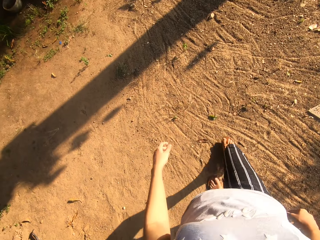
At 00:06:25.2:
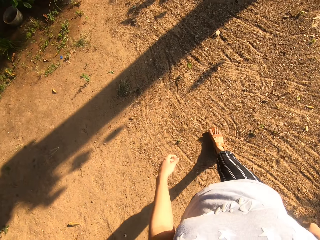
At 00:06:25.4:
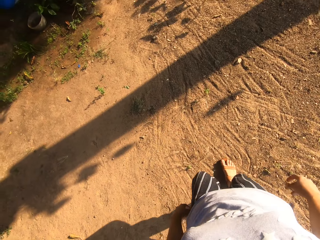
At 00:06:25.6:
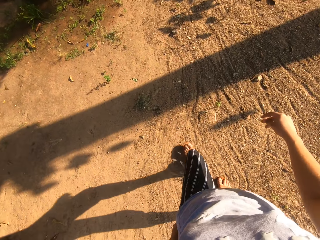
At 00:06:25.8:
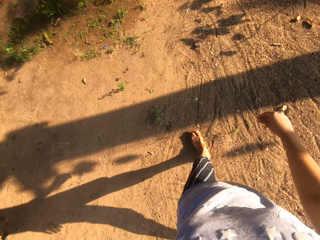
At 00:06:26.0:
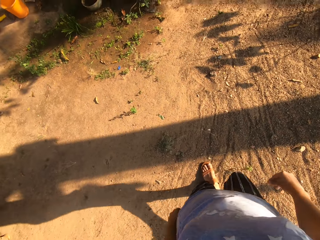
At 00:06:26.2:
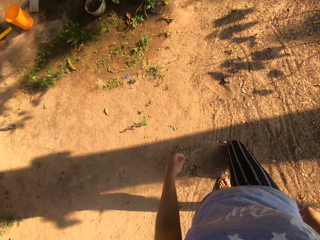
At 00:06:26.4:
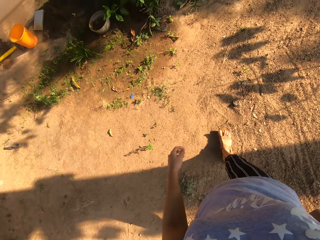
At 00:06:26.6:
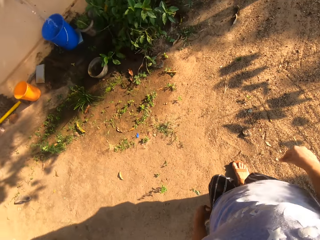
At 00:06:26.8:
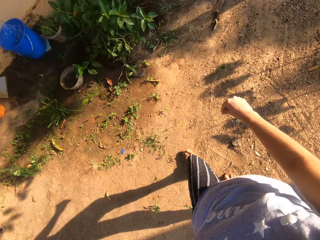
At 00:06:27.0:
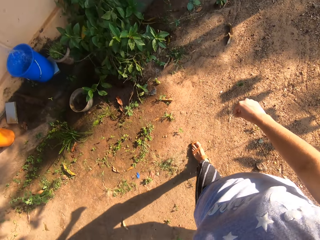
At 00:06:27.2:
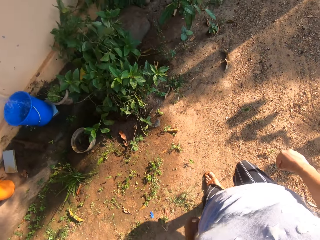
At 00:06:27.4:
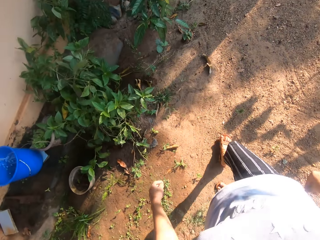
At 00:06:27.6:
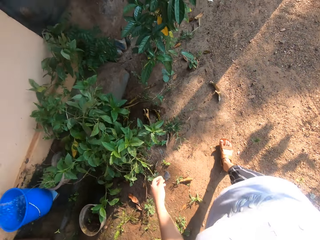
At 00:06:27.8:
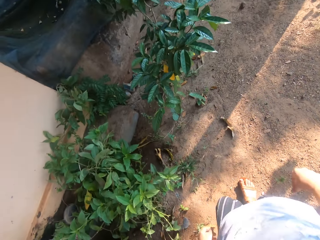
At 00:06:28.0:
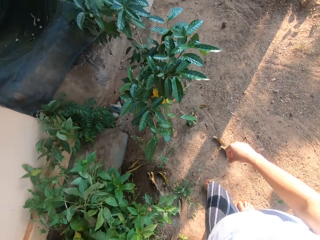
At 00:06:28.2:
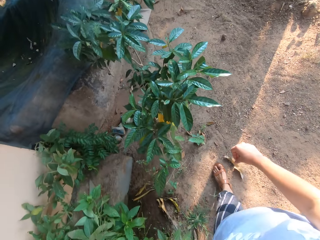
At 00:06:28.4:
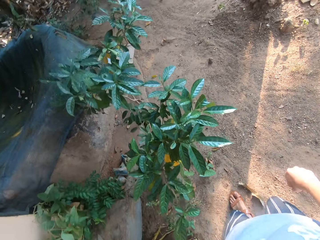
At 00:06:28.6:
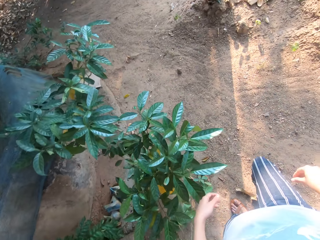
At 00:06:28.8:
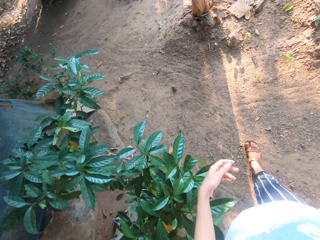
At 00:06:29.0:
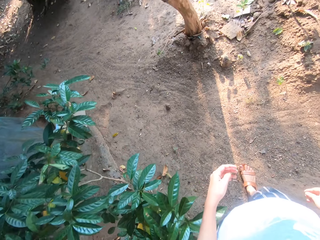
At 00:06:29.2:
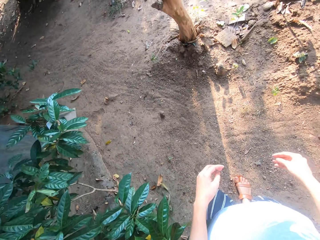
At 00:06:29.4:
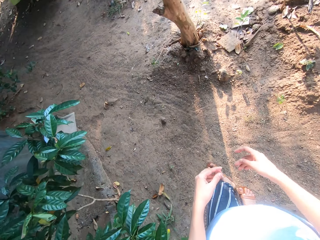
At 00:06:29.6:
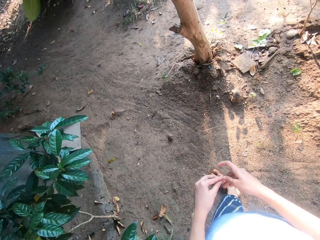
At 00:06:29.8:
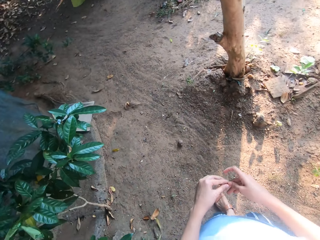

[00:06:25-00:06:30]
The camera wearer holds the flower with both hands.

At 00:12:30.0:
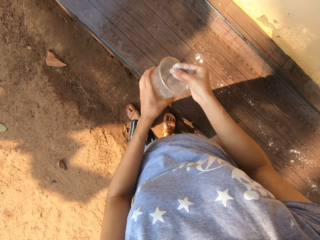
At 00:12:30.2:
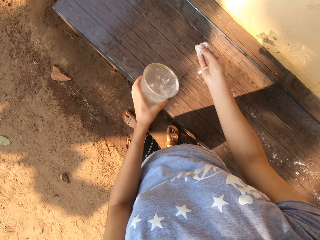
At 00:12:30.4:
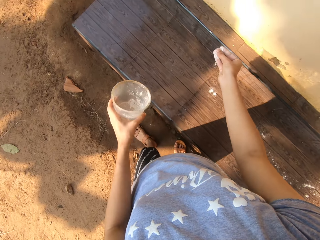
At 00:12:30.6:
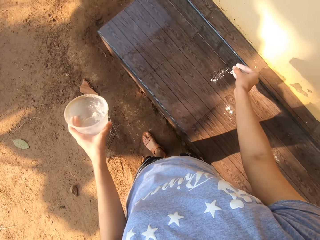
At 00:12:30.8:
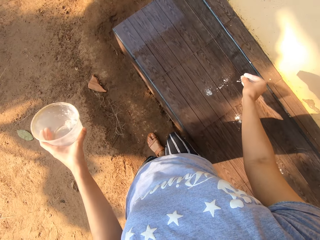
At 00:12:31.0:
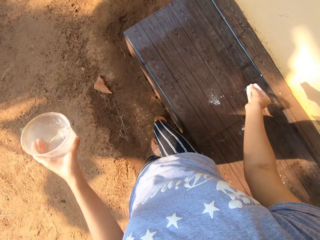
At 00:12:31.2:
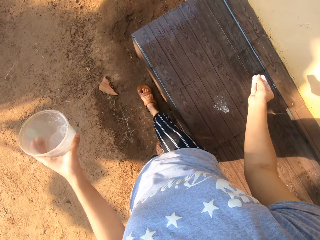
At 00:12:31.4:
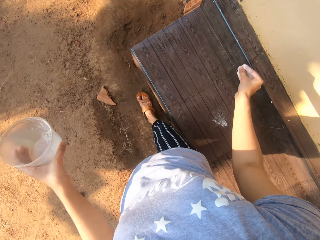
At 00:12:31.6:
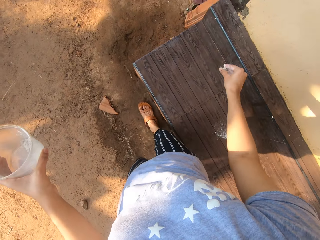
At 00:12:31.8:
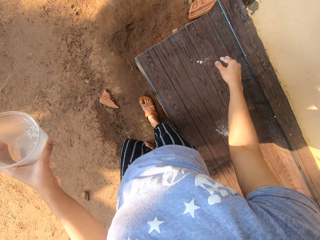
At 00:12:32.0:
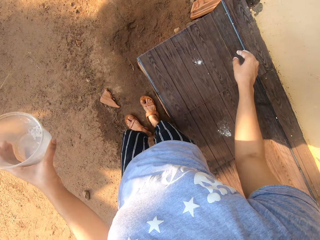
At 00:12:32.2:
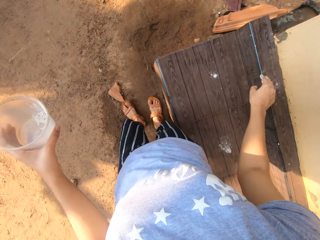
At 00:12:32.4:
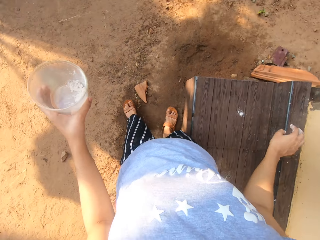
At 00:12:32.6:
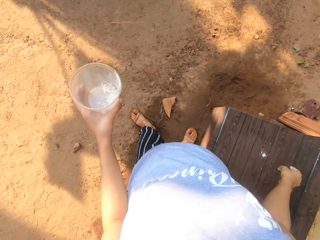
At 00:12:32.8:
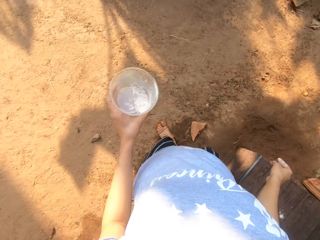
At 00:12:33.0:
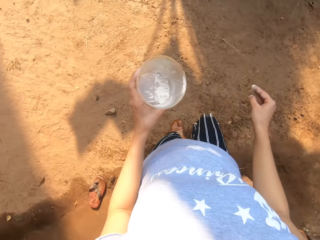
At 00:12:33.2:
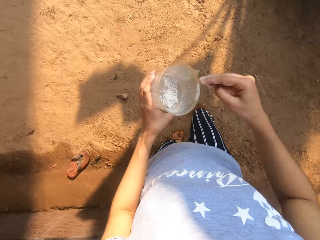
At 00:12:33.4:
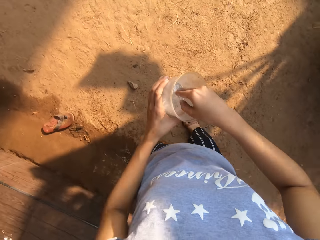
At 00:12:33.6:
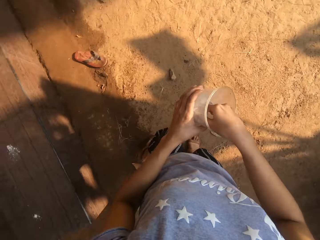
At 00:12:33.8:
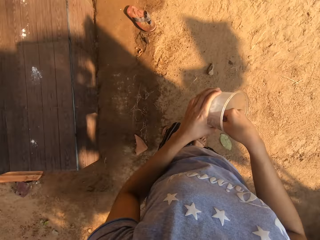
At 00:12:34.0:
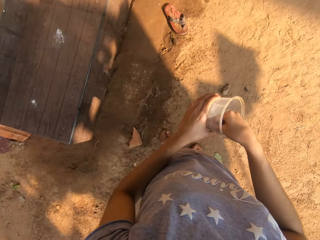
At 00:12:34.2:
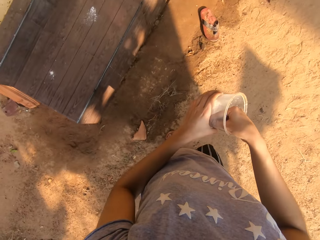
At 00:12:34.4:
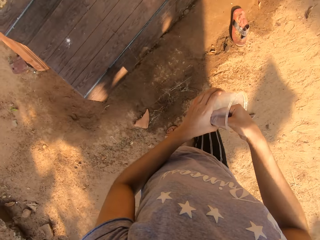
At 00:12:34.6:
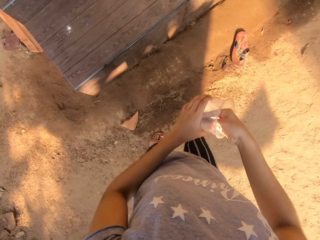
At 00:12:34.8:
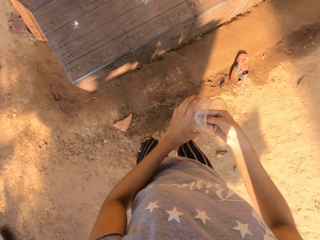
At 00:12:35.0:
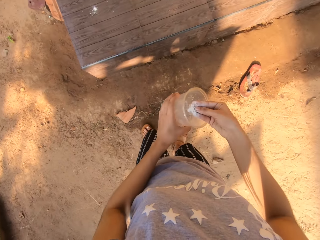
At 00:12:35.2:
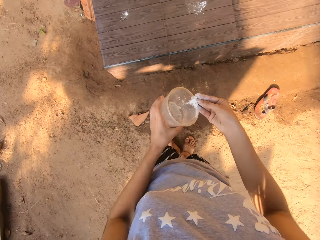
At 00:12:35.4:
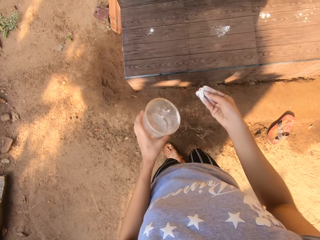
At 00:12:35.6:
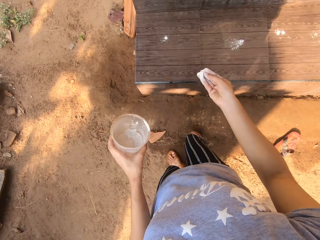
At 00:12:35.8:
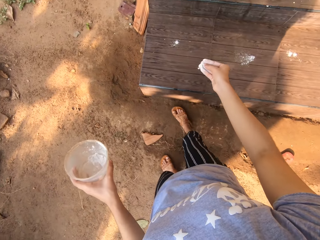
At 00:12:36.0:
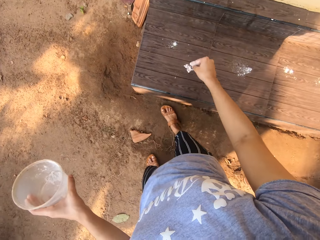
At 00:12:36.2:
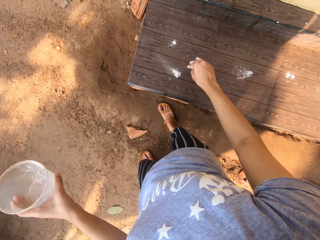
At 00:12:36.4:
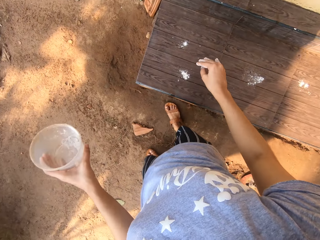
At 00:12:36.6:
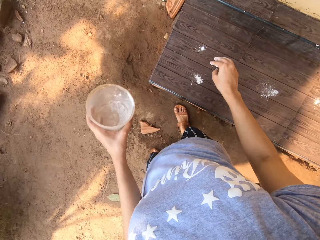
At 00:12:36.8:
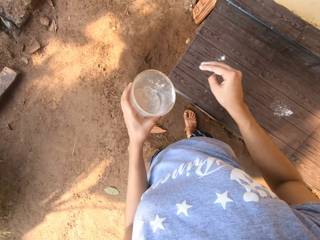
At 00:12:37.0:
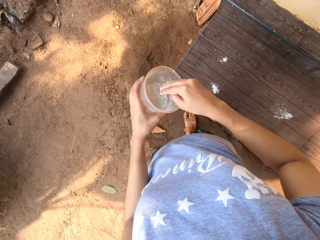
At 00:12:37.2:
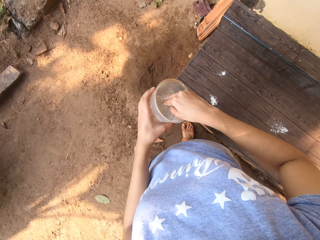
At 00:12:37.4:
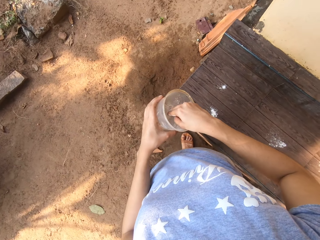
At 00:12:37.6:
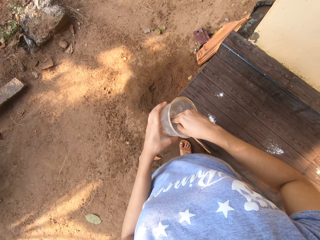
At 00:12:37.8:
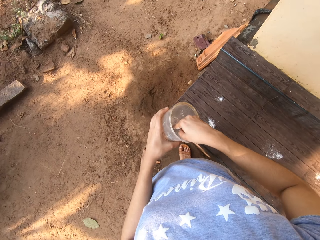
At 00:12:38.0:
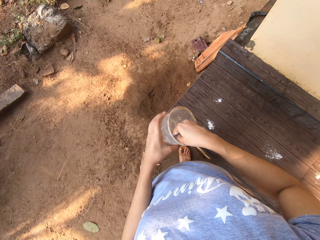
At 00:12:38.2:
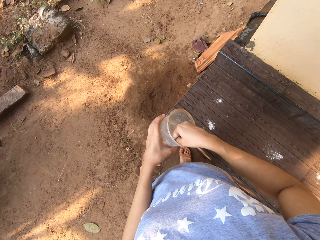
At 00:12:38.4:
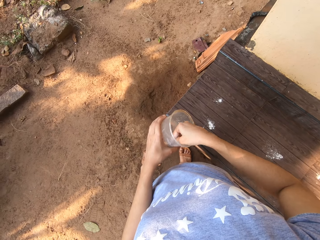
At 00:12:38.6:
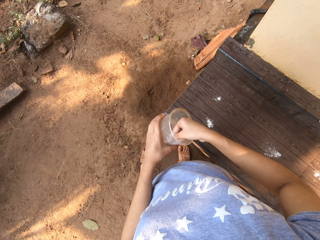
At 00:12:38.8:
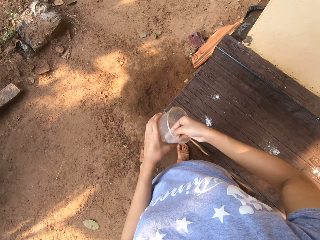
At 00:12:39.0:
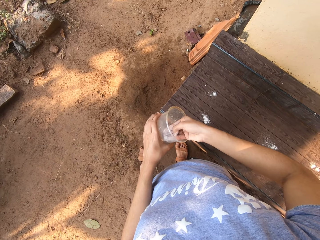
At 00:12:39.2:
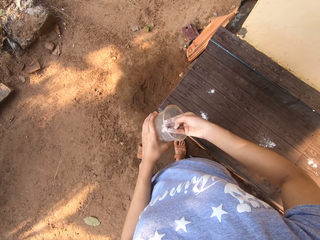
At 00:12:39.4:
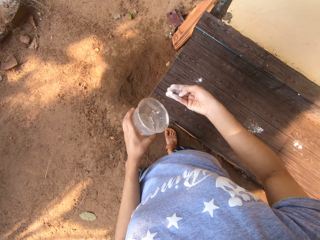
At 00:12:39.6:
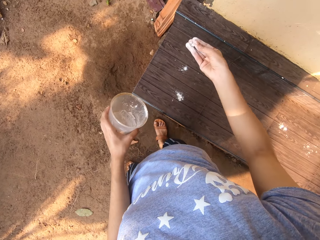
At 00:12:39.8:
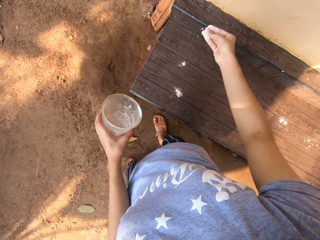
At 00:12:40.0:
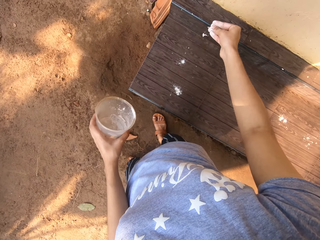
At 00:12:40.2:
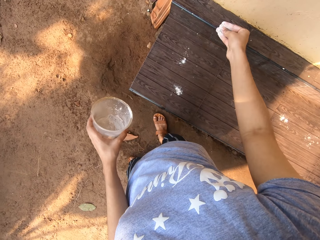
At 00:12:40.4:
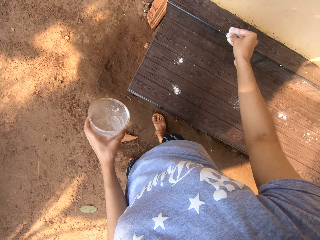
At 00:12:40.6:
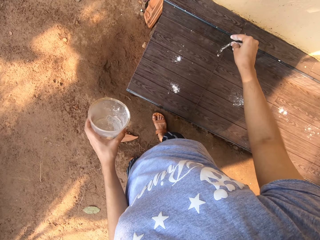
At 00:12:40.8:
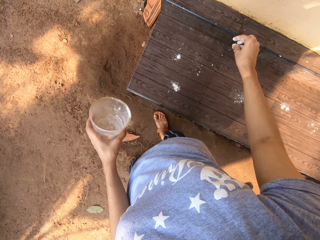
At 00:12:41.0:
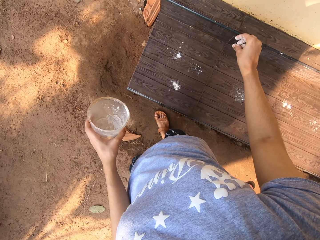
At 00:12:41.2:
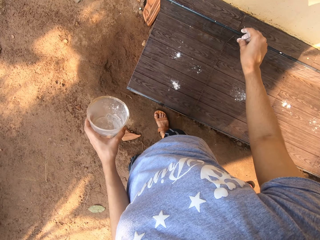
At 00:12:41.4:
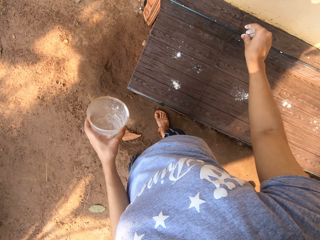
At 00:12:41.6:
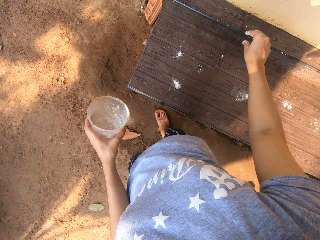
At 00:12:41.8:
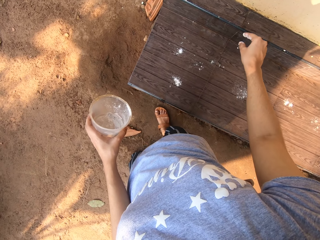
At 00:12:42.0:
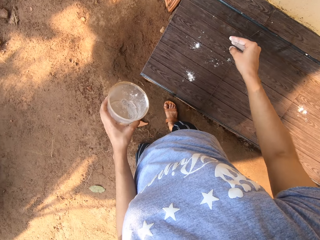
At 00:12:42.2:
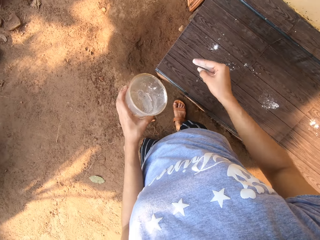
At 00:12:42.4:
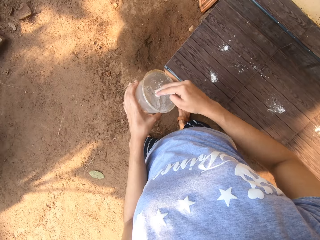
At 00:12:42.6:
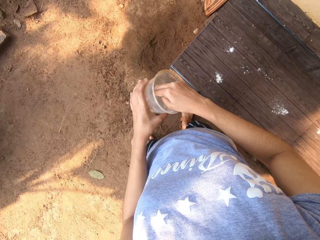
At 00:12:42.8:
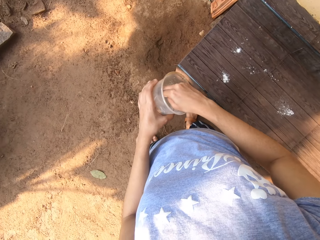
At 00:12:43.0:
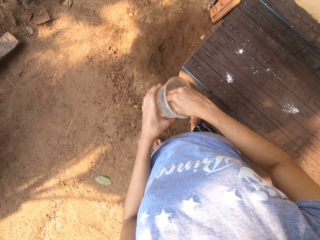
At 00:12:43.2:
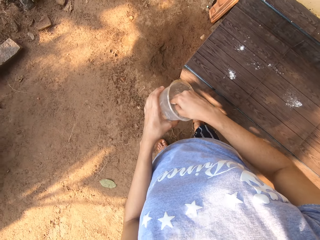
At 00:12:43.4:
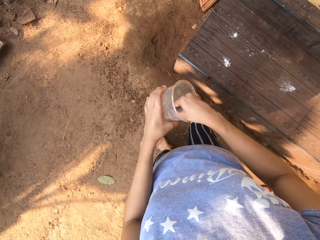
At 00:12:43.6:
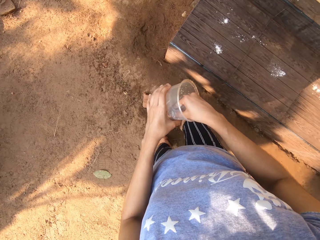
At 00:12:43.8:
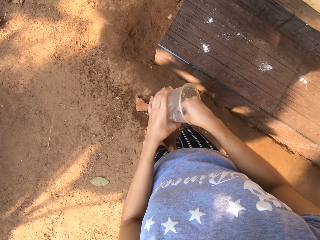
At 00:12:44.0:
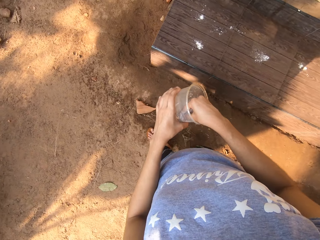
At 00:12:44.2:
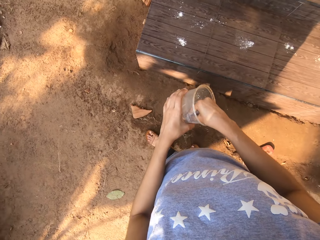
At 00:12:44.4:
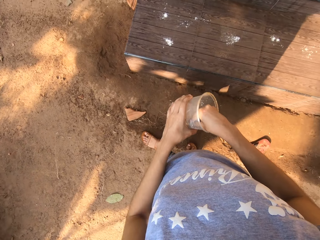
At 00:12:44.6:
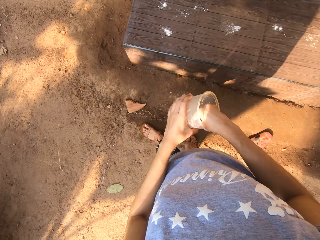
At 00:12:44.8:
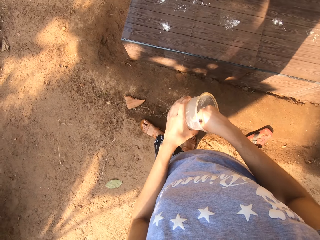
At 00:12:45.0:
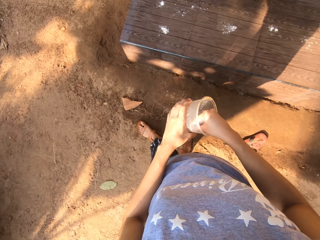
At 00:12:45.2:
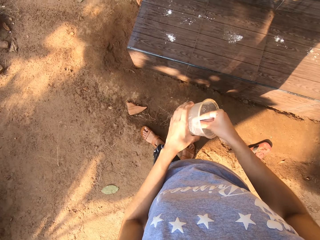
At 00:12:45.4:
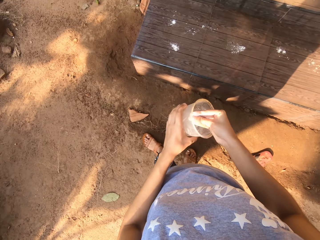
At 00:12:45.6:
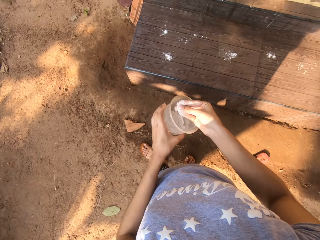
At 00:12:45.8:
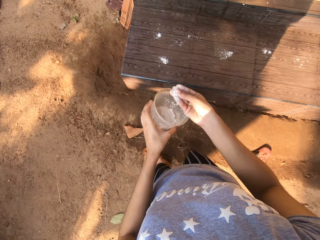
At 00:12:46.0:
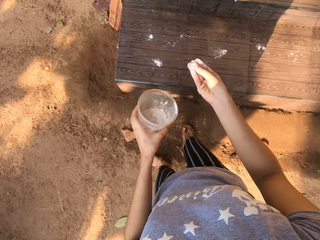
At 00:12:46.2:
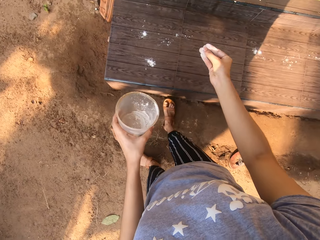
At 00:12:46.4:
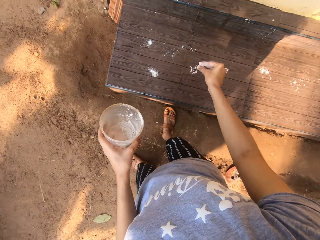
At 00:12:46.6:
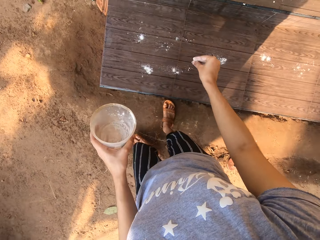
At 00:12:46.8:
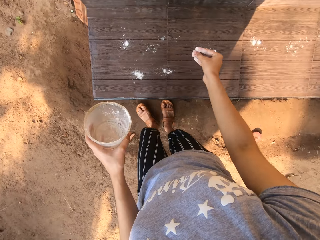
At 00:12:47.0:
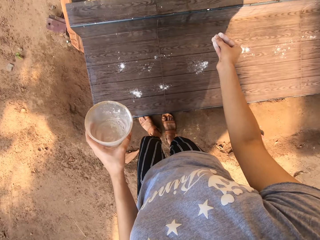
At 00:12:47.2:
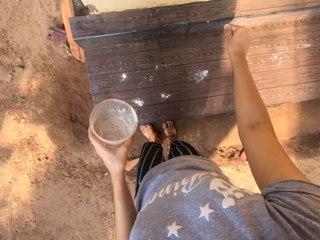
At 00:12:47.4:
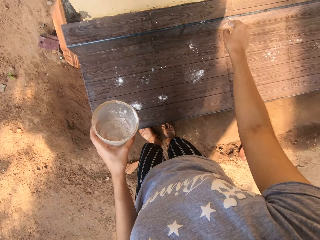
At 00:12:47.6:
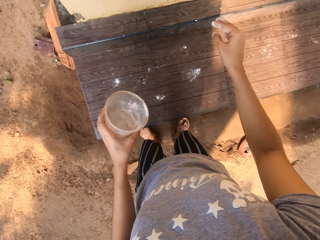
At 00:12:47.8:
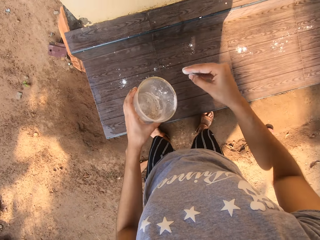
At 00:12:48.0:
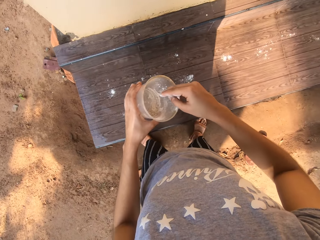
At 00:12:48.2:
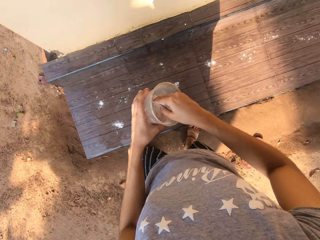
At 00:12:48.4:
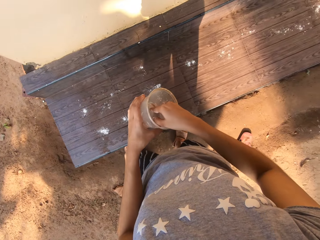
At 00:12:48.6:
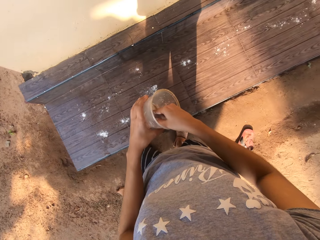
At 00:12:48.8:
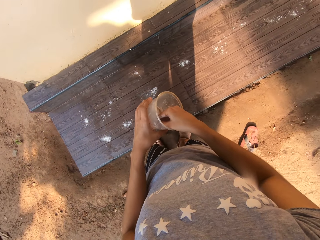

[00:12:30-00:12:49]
The camera wearer sprinkles the powder detergent on the veranda with her right hand. She carries the powder from the cup with her right hand. She sprinkles the powder detergent on the veranda with her right hand. She carries the powder from the cup with her right hand. She sprays the powder on the floor with her right hand. She carries the powder from the cup with her right hand. She sprinkles the powder detergent on the veranda with her right hand.
